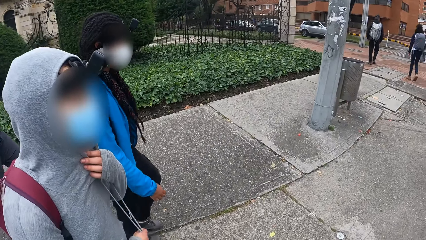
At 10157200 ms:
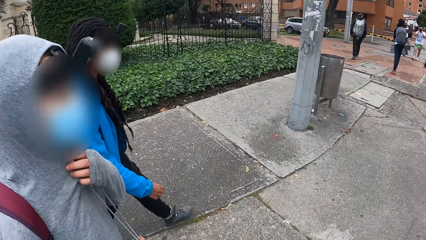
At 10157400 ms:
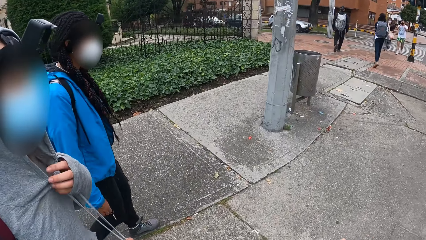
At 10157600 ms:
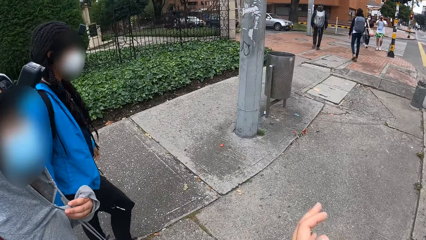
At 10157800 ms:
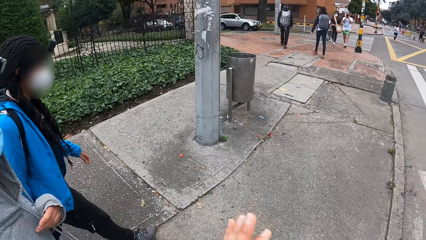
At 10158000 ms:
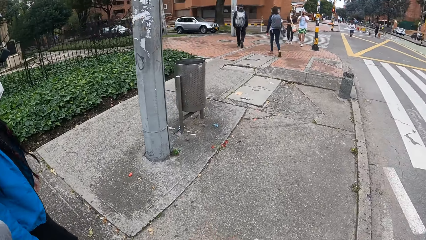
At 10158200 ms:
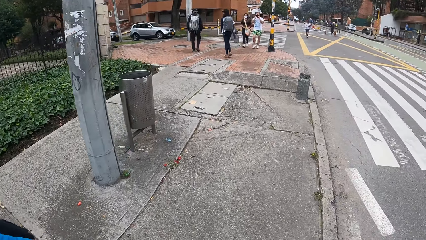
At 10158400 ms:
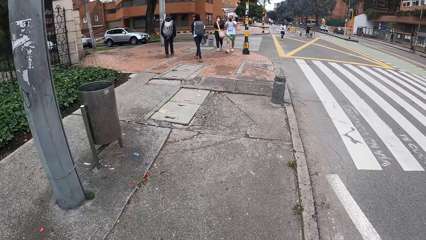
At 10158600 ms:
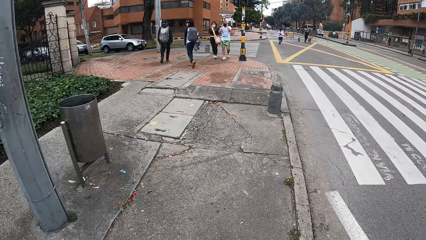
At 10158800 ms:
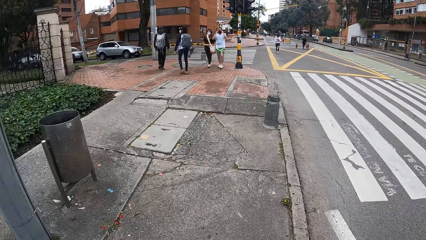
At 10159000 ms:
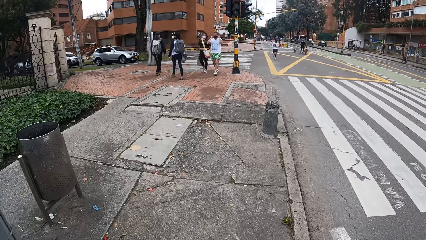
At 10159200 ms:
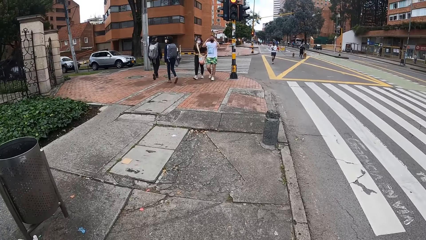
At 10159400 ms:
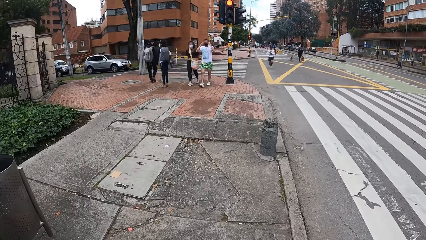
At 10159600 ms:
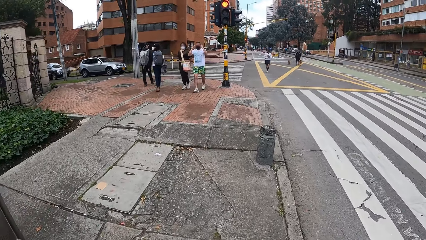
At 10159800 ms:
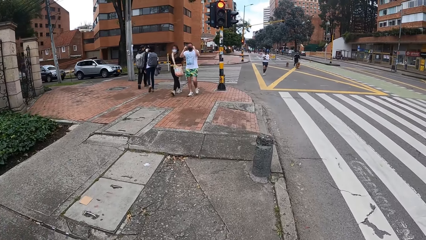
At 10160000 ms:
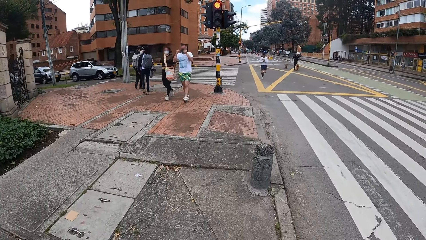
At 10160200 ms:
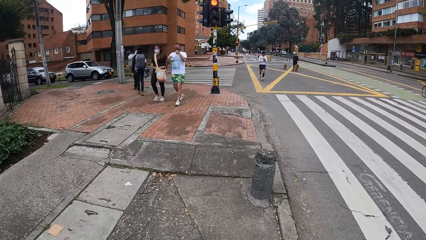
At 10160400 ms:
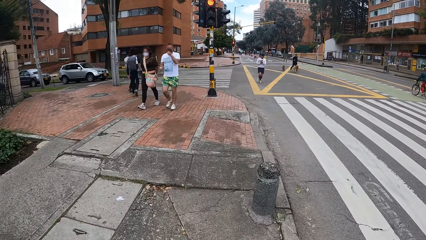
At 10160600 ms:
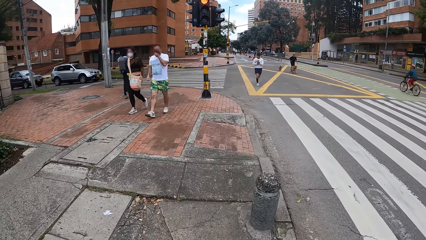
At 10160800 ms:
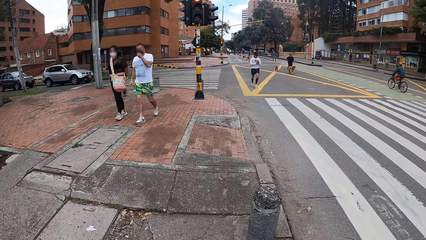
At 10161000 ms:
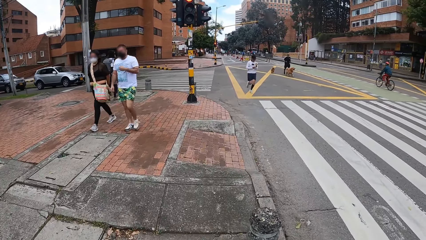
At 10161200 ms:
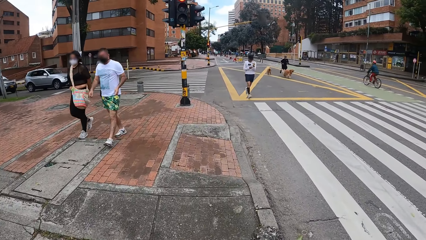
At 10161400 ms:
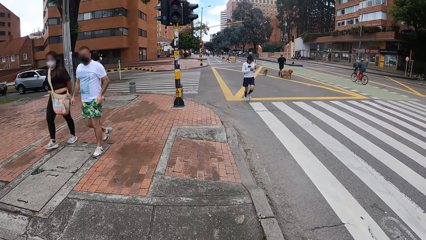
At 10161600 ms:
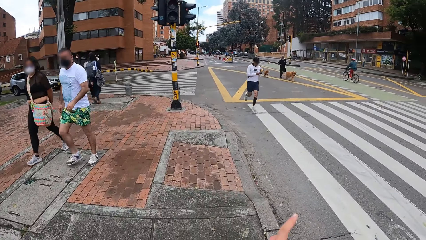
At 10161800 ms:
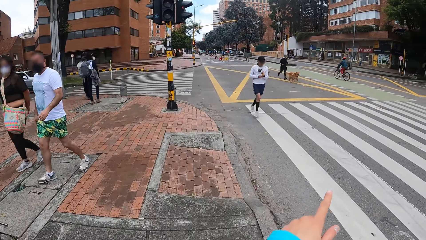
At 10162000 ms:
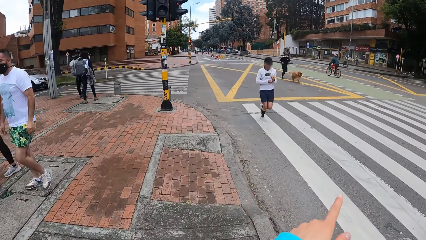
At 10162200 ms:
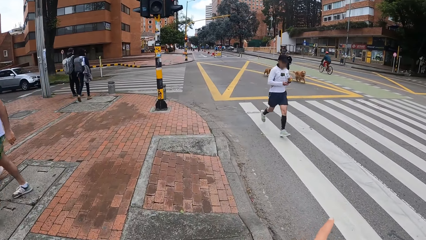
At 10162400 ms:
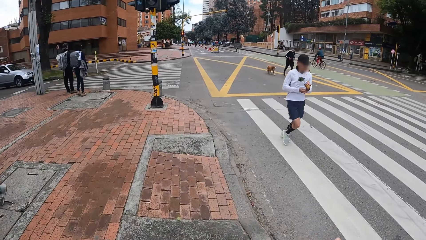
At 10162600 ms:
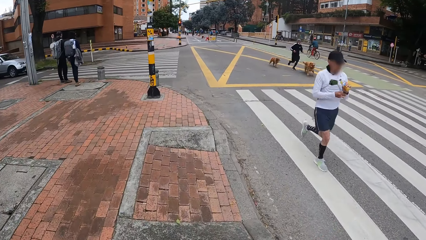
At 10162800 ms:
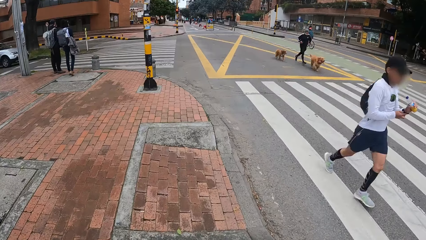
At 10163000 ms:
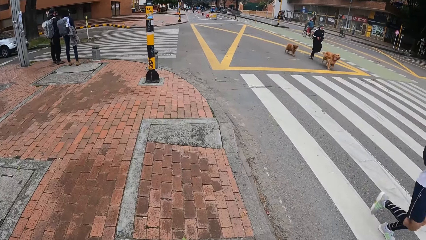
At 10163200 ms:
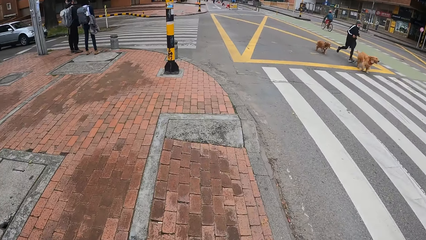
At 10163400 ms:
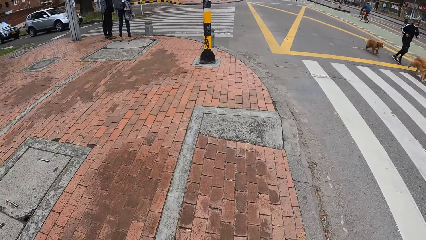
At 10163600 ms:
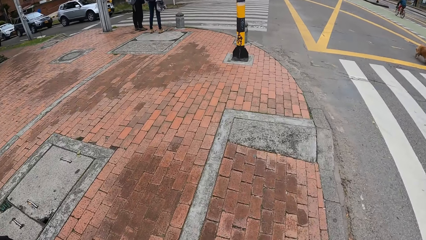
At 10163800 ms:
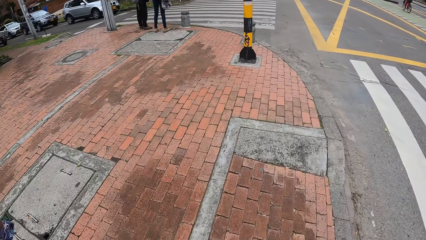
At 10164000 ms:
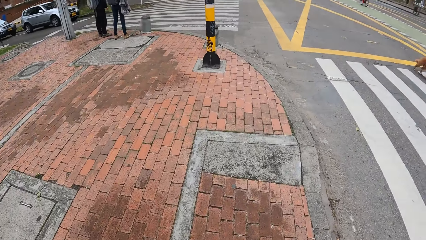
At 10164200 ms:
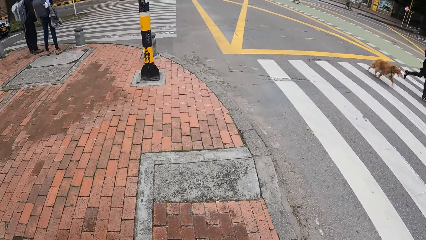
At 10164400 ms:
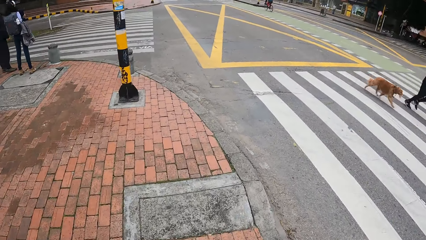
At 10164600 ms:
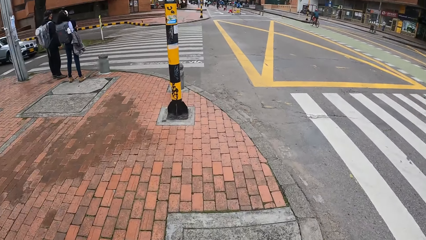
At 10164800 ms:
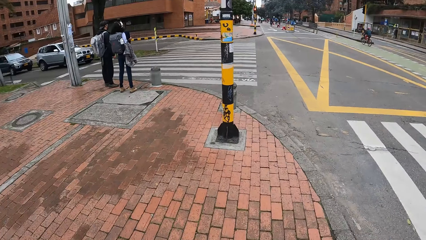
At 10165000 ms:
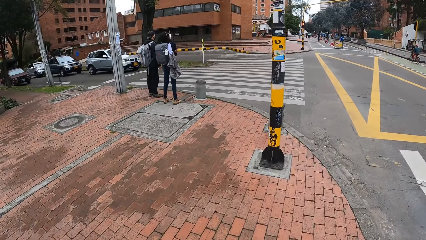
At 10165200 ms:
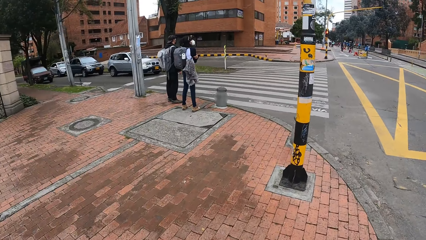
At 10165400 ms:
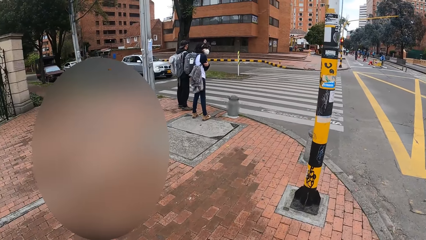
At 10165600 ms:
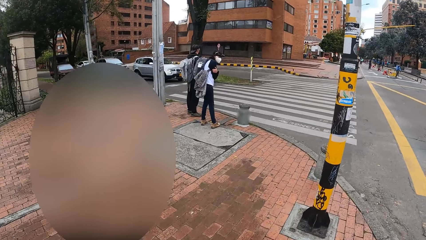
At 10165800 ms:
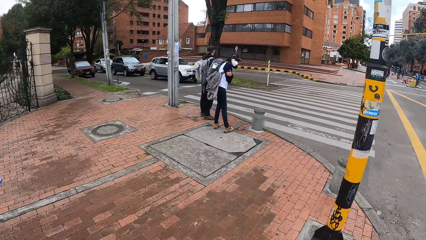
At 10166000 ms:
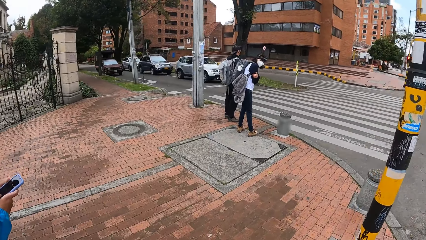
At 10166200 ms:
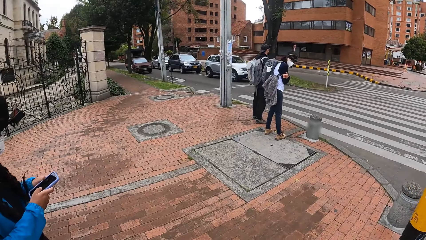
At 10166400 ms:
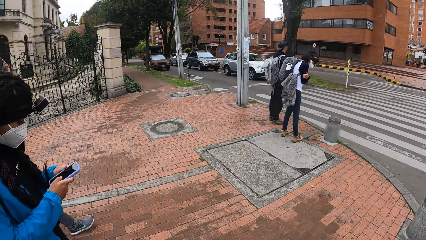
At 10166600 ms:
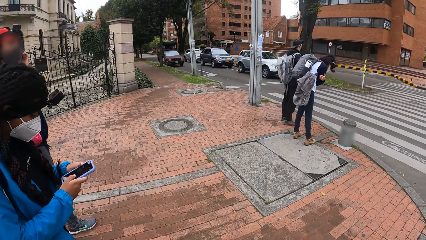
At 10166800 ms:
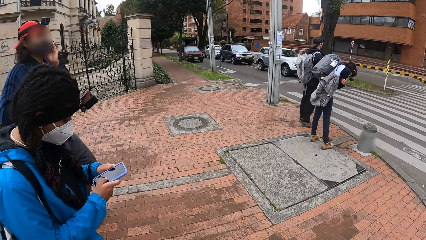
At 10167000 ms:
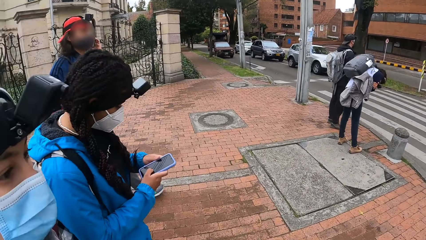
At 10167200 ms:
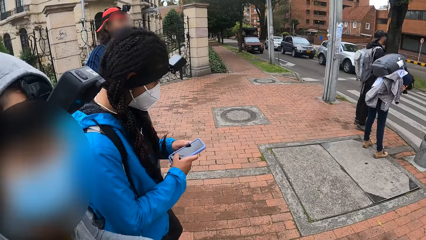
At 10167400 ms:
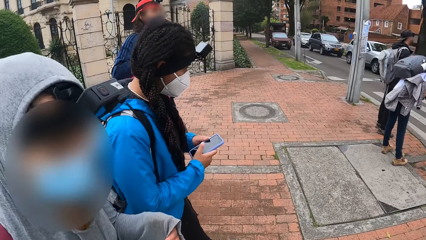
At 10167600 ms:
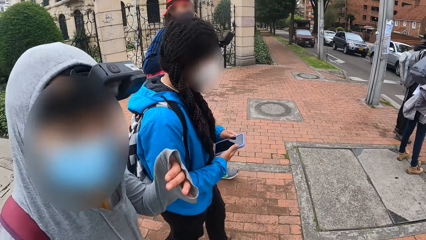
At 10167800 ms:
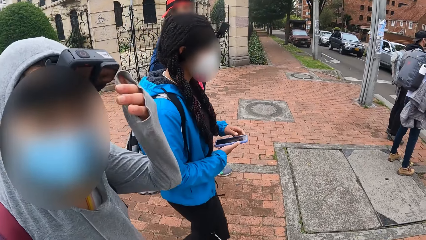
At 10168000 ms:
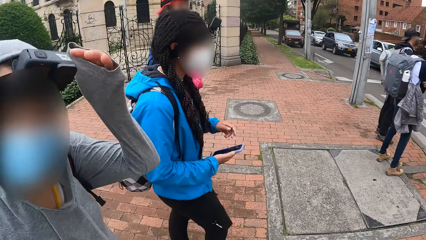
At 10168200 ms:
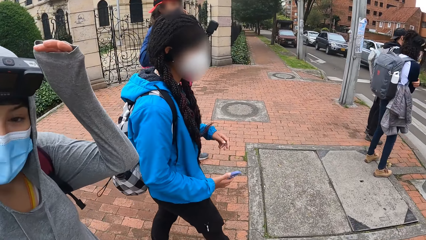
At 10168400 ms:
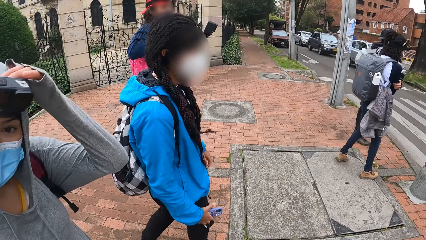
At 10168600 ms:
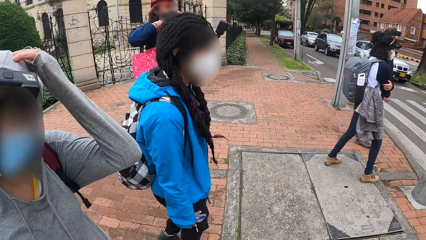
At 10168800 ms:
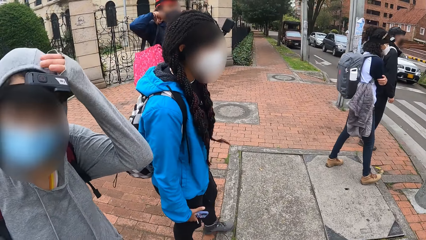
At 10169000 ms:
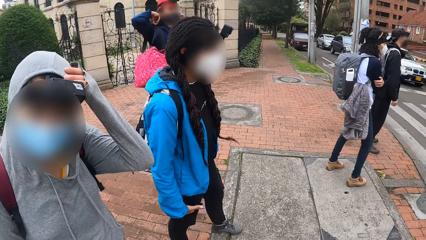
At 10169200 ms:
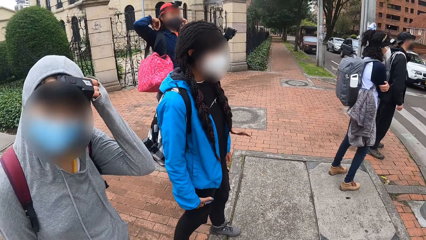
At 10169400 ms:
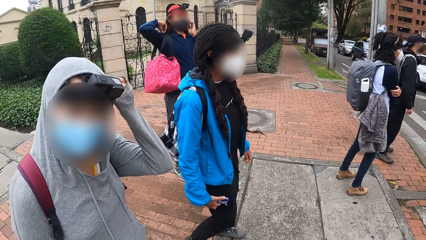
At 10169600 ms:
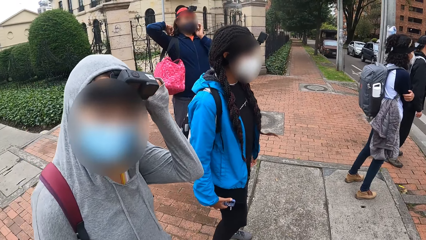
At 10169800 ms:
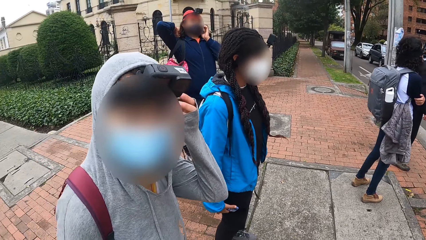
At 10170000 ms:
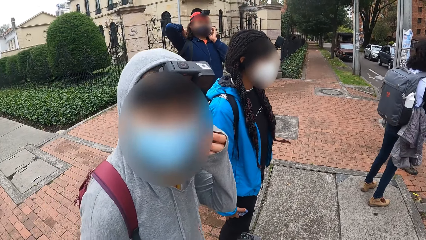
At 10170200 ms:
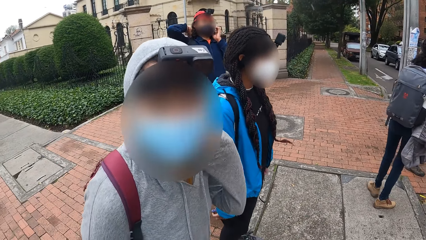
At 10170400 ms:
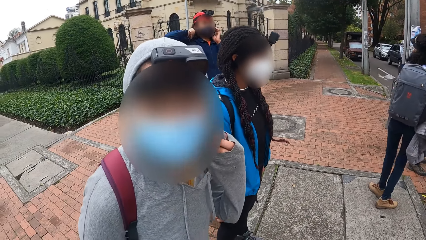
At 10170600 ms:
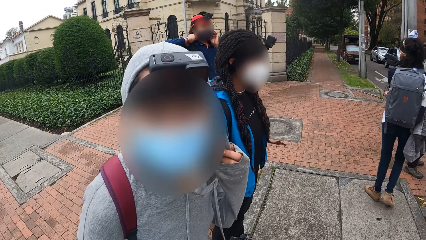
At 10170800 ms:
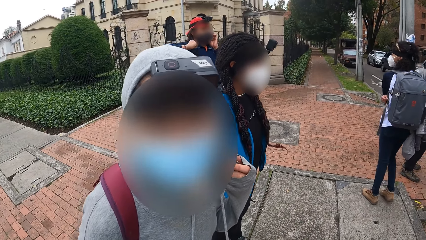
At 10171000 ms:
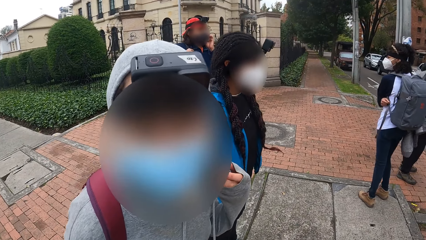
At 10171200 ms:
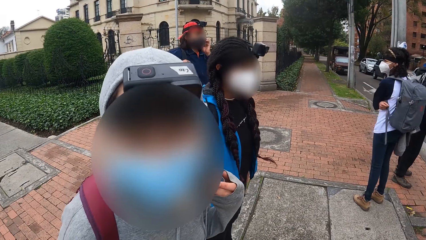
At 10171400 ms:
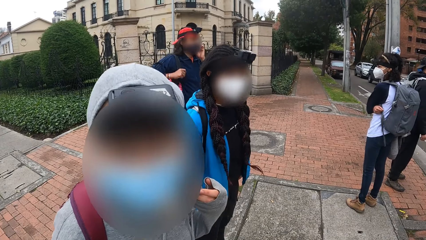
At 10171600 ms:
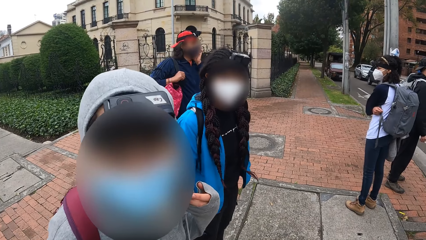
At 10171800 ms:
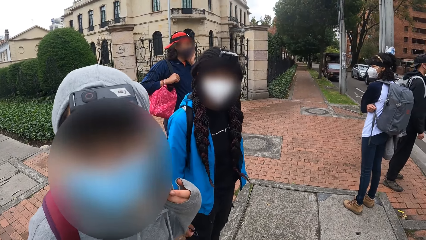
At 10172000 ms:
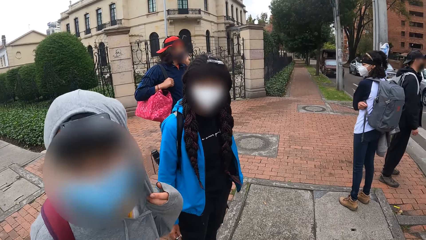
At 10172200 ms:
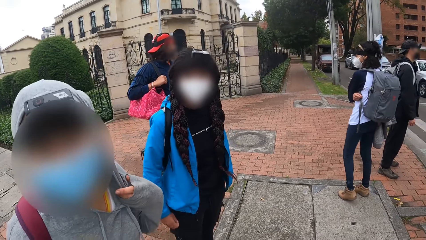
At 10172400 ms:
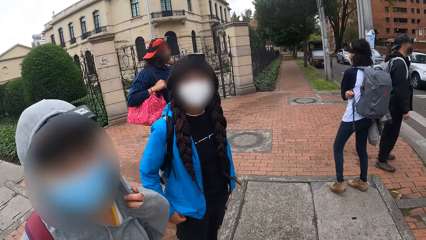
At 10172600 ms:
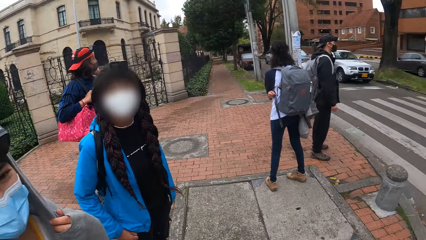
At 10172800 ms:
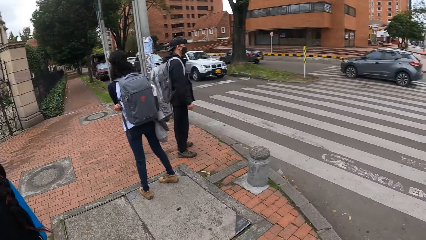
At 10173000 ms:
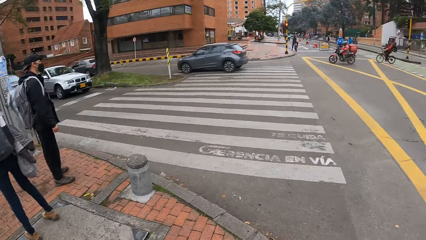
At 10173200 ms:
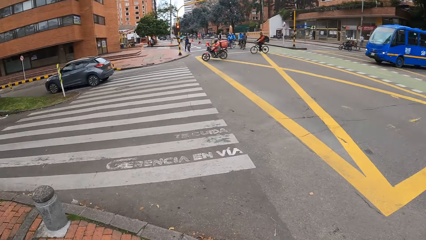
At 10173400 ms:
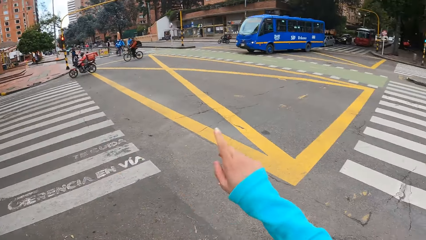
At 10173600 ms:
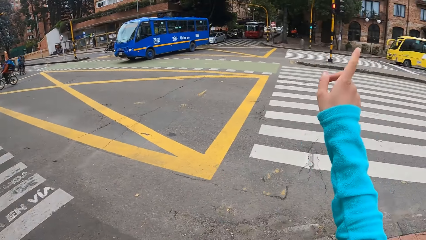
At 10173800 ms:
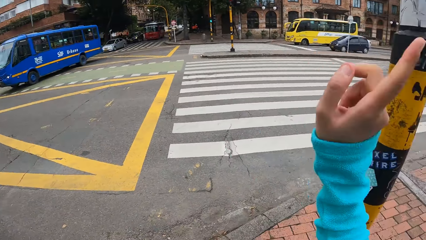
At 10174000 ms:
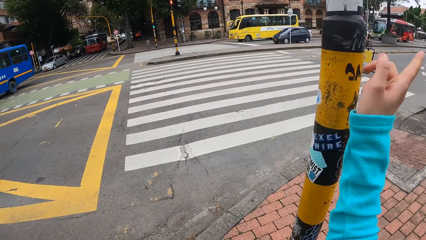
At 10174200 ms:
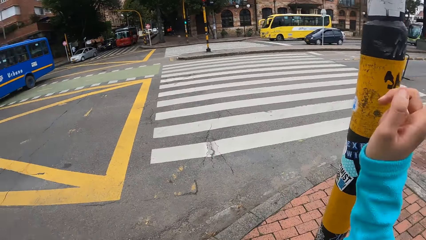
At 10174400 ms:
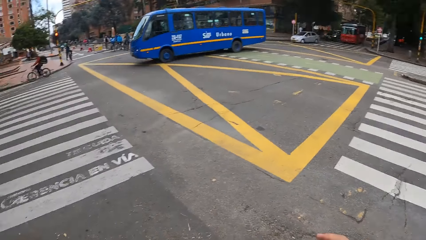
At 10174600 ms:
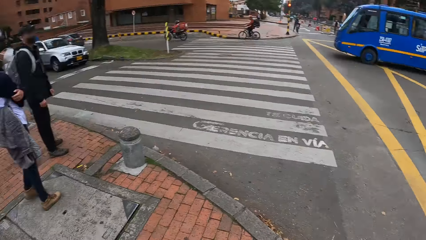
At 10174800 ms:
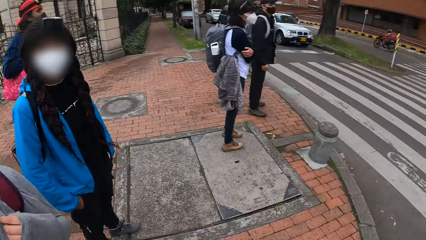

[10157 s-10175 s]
A woman holds the sweater with the left hand. The camera wearer walks on the pavement. A person and another person walk past the camera wearer. A third person runs past the camera wearer. The camera wearer walks on the pavement. Another woman operates a phone with her hands. The other woman holds the phone. The first woman raises the left hand. The first woman touches her head and the camera on her head with her left hand. A man adjusts the bag on his right shoulder with his right hand. The first woman touches the face. The first woman and the other woman stand beside the camera wearer. The camera wearer turns around. She makes hand gestures with her right hand. She points at the road. She turns around.
